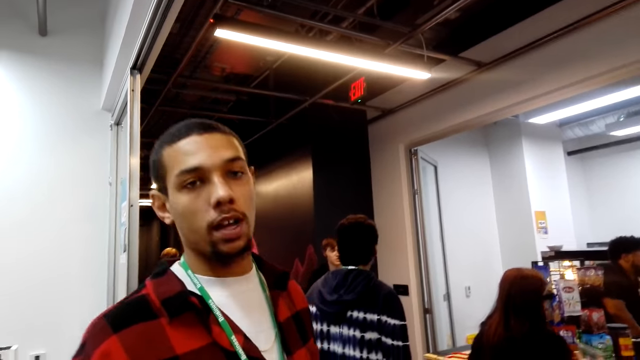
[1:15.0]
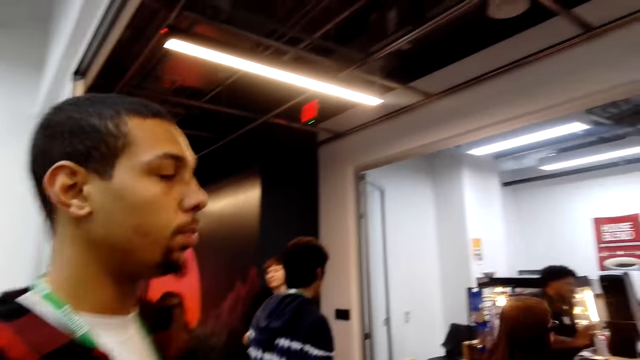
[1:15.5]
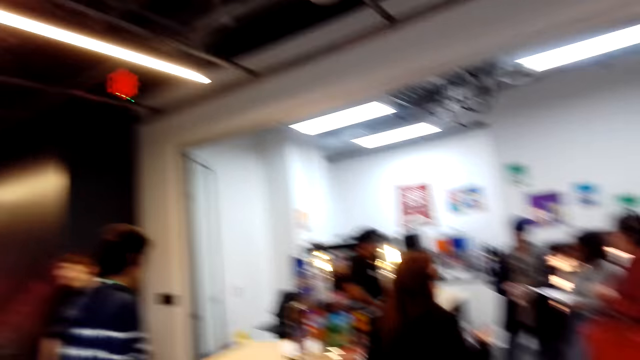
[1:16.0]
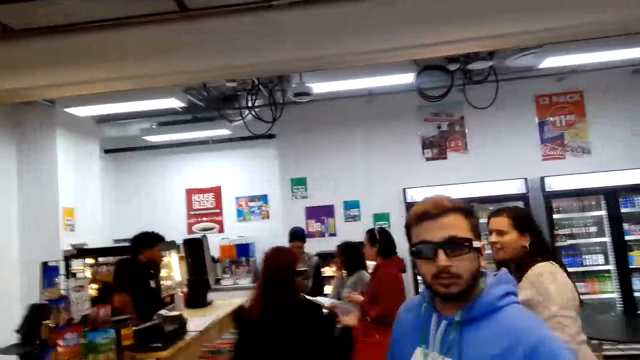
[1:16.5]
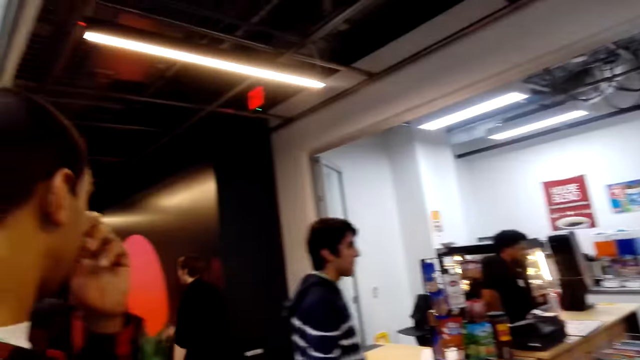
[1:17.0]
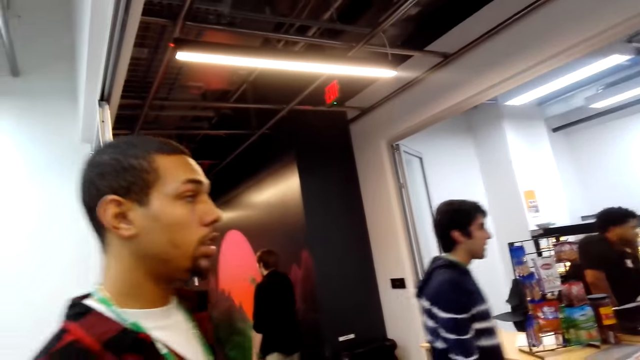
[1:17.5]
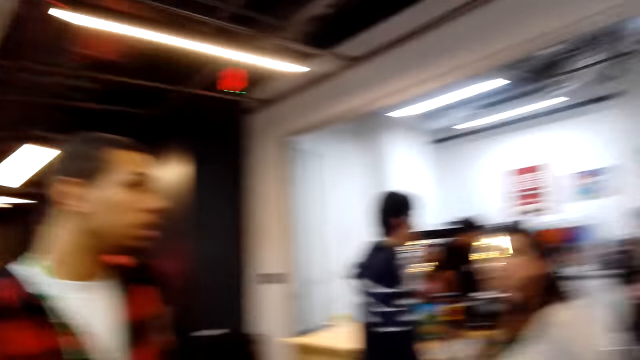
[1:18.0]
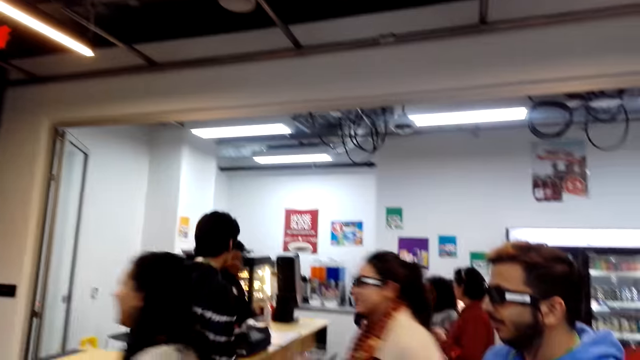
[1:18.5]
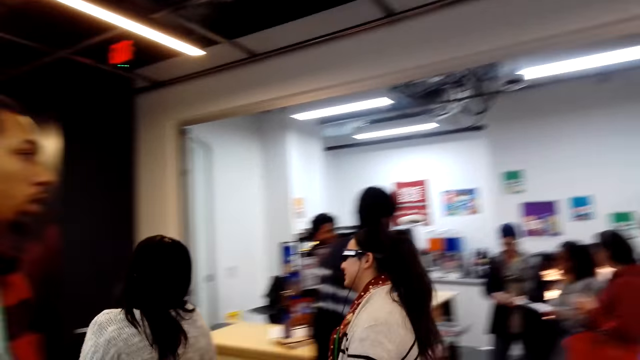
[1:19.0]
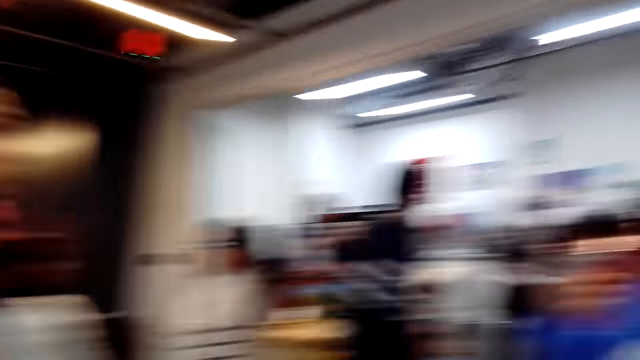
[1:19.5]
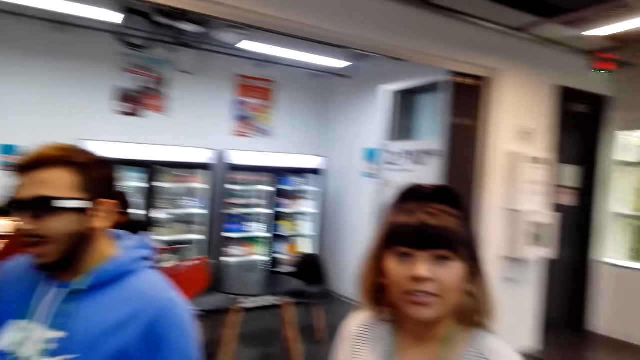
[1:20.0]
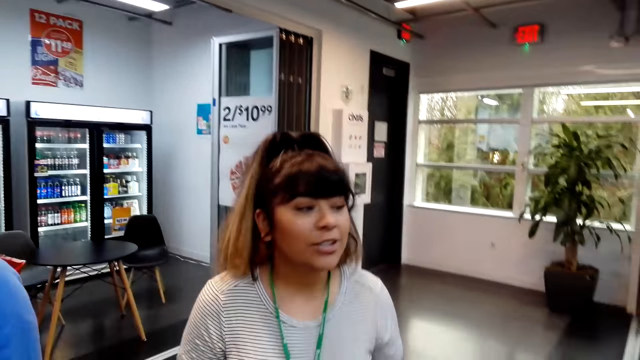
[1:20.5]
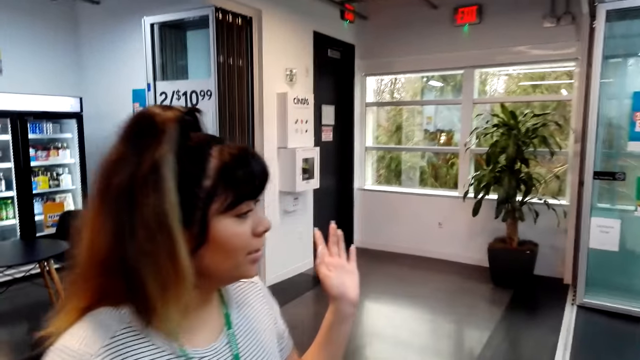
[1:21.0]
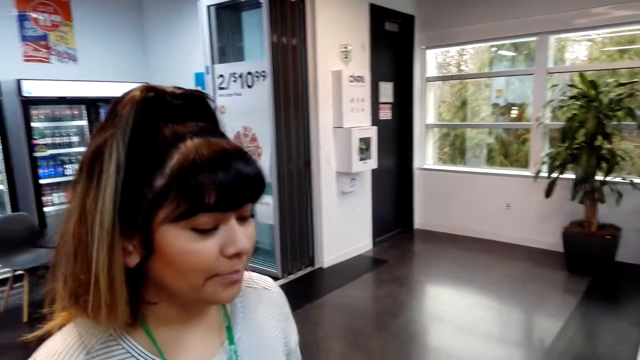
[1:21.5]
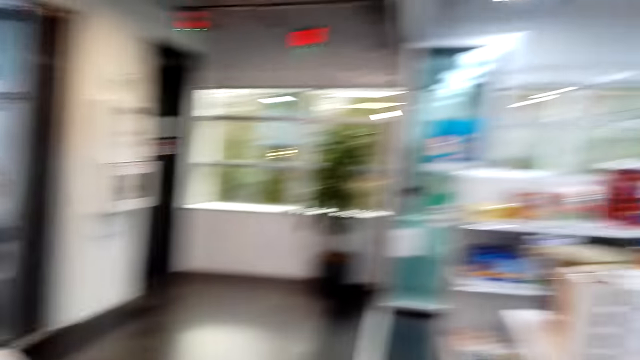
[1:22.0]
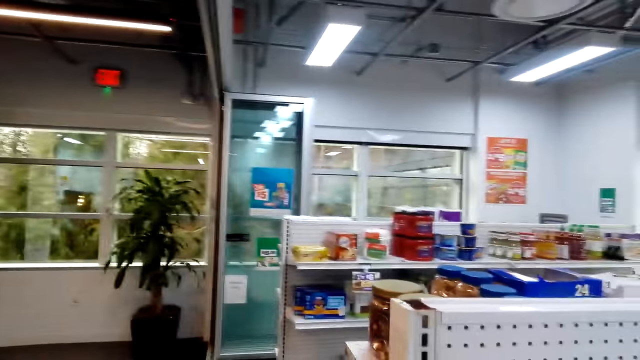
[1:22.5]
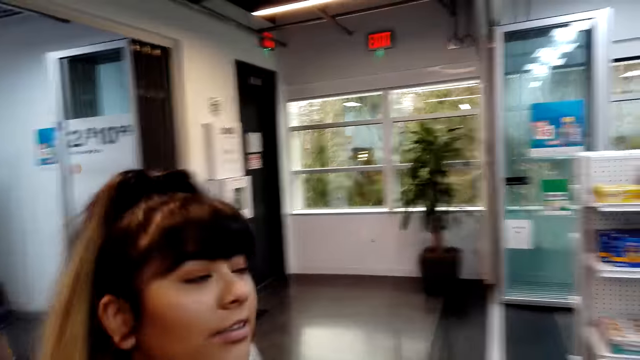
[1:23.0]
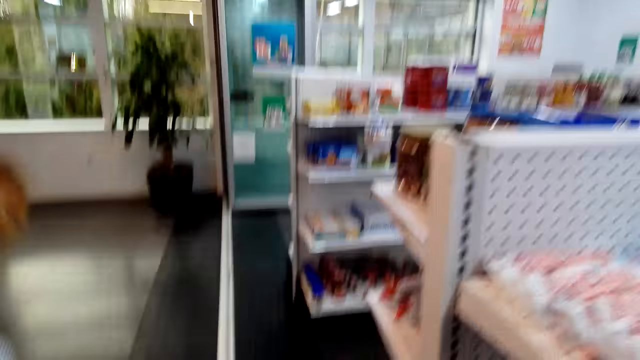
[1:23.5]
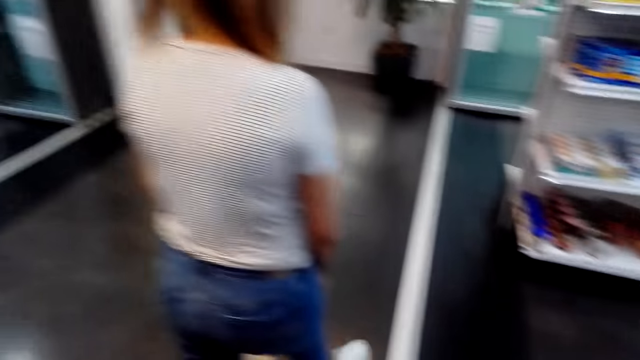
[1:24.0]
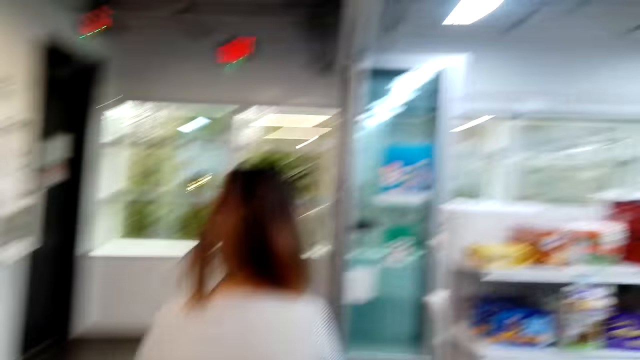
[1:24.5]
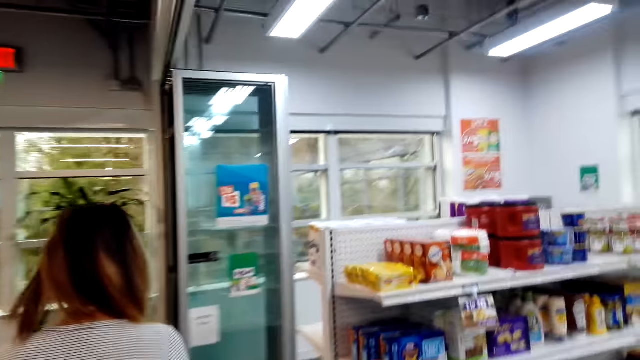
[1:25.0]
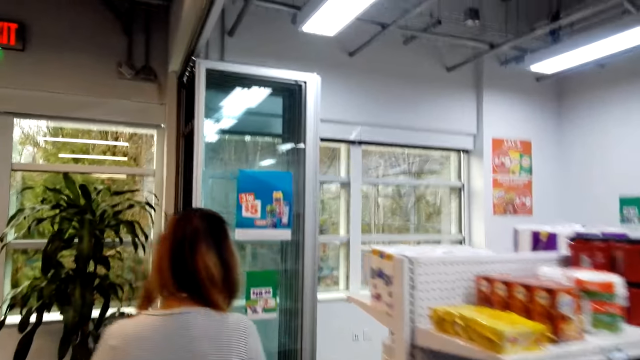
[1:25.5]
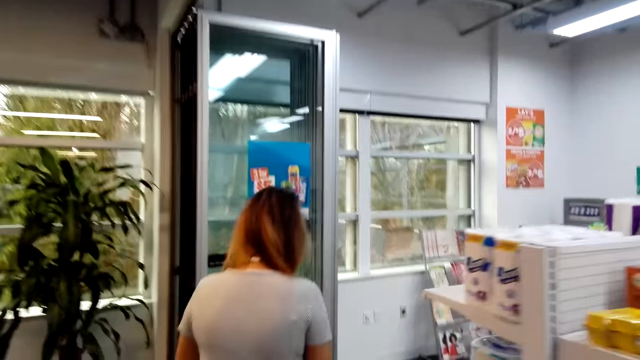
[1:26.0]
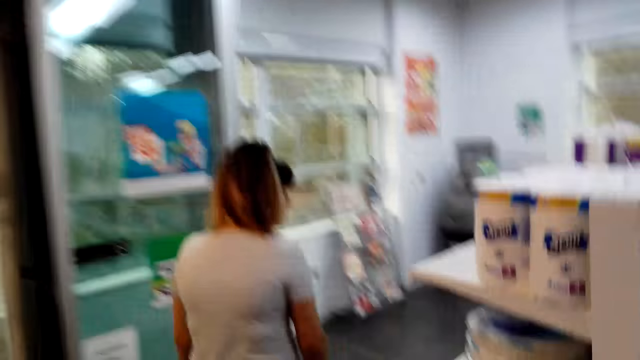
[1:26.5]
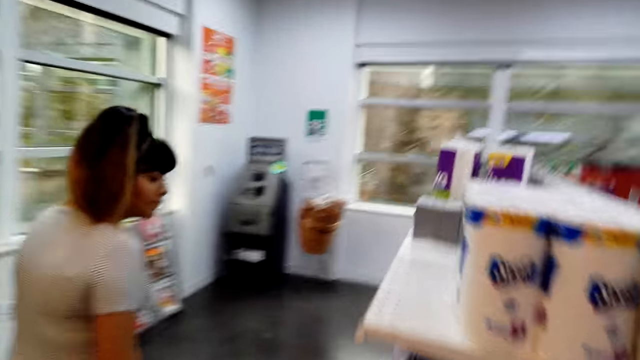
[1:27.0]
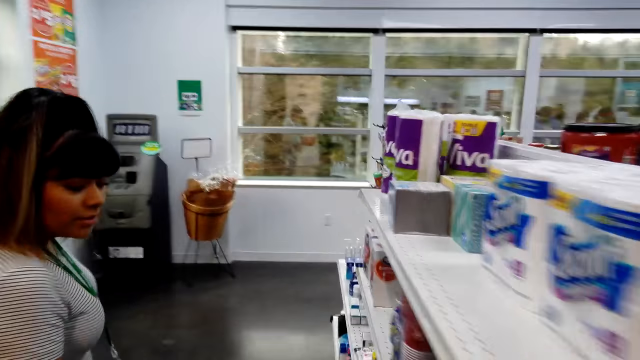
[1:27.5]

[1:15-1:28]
A person walks around. Another person walks out of the supermarket with another person. The camera wearer looks around. They receive guide from a female. Another person talks with the camera wearer and gestures. The camera wearer looks around the supermarket. That person walks around. The camera wearer moves, follows the female. They walk around.

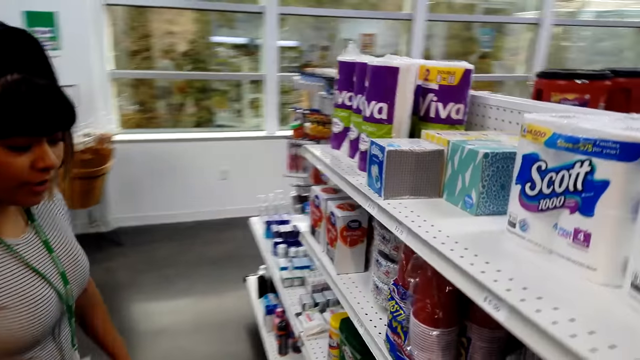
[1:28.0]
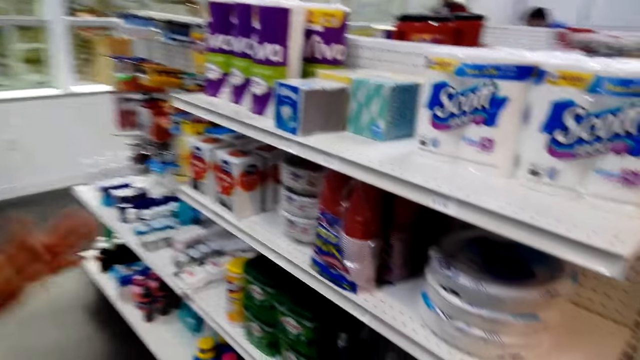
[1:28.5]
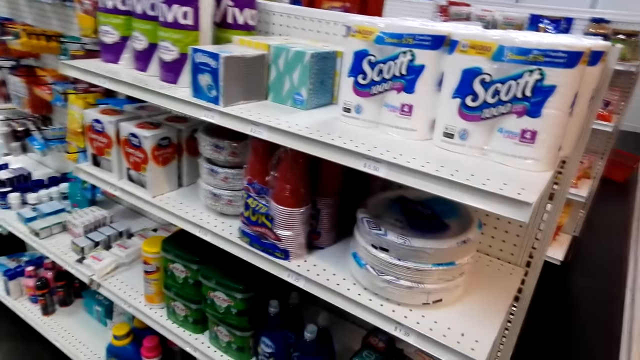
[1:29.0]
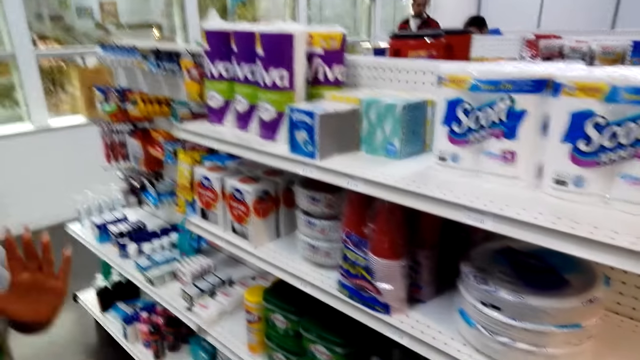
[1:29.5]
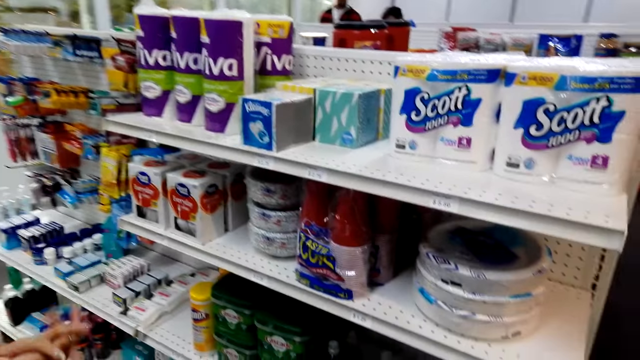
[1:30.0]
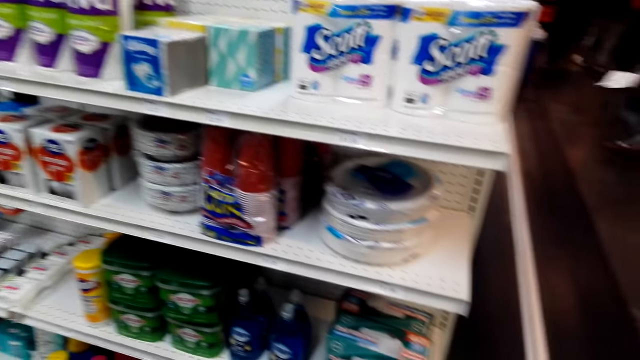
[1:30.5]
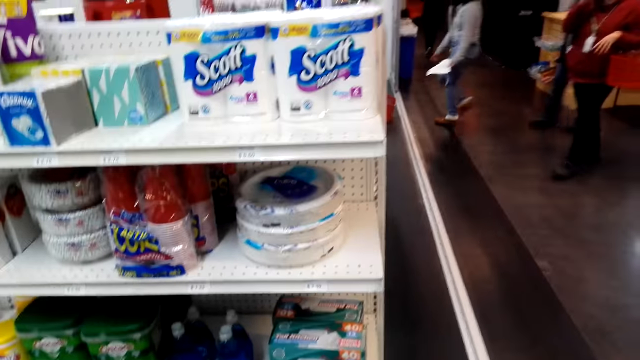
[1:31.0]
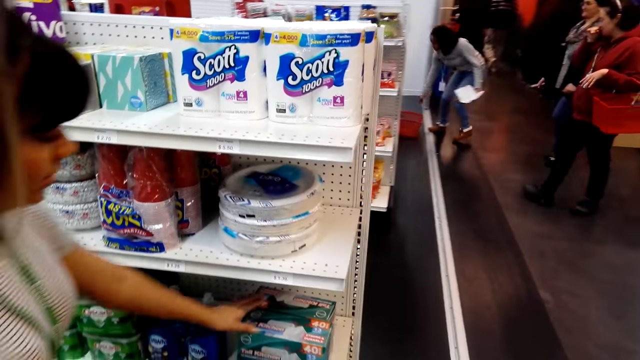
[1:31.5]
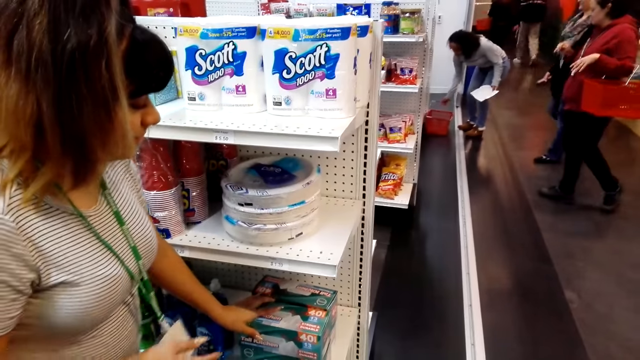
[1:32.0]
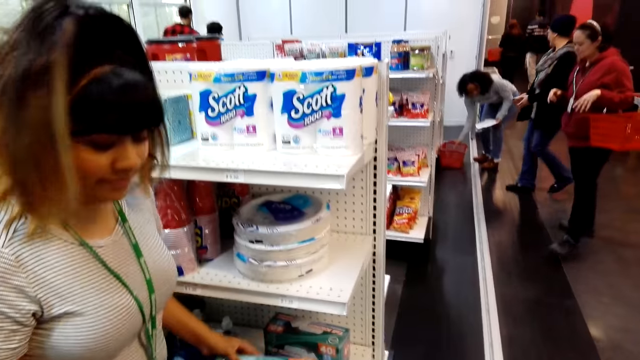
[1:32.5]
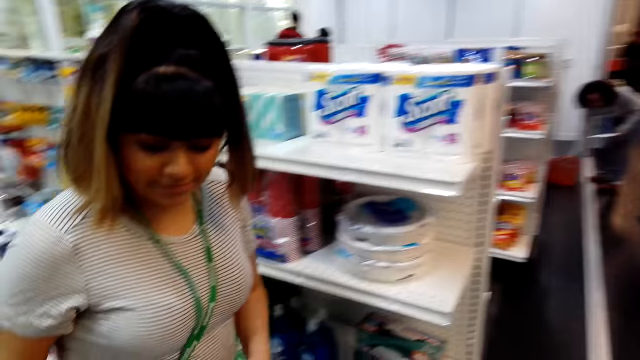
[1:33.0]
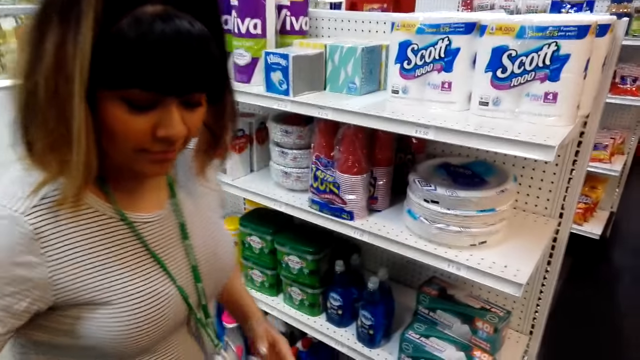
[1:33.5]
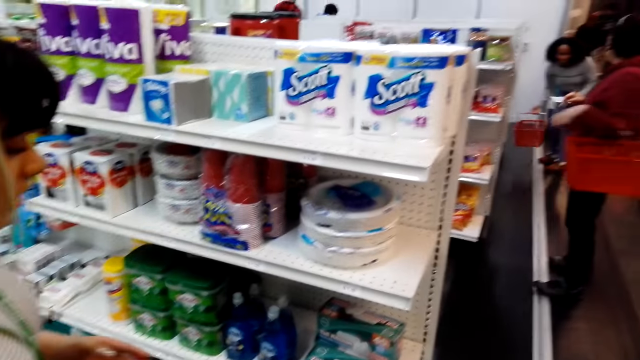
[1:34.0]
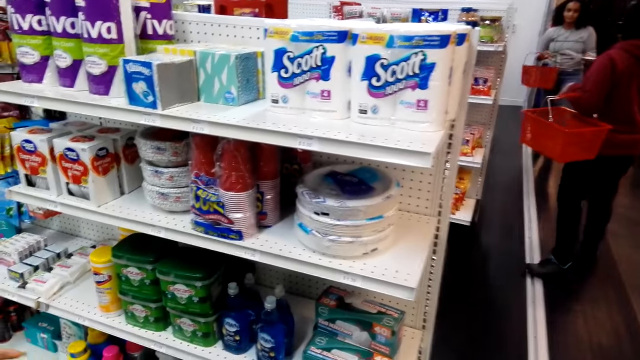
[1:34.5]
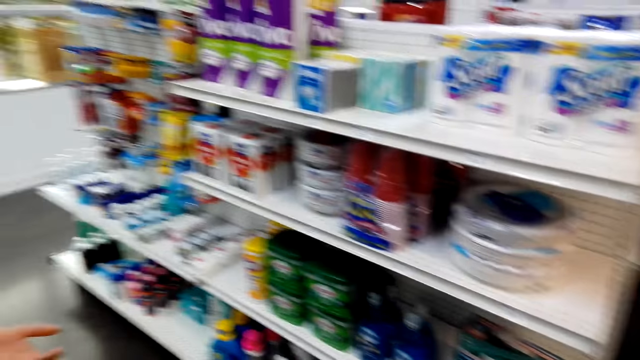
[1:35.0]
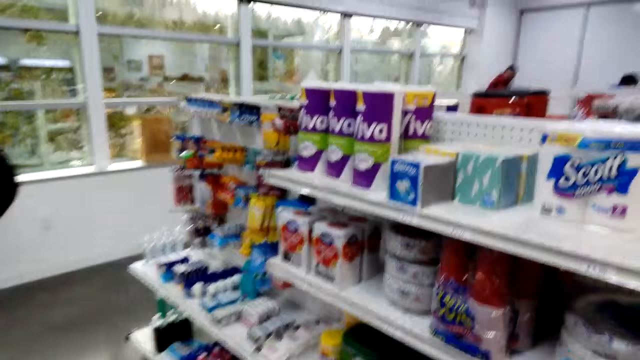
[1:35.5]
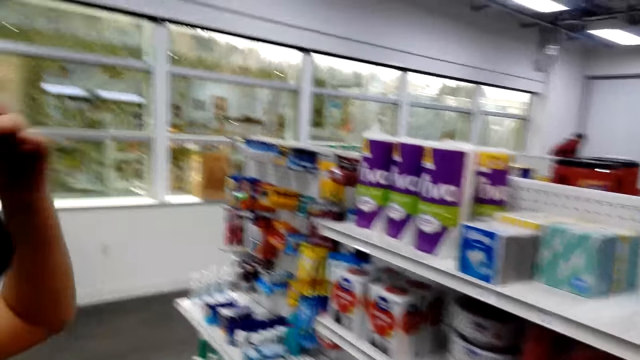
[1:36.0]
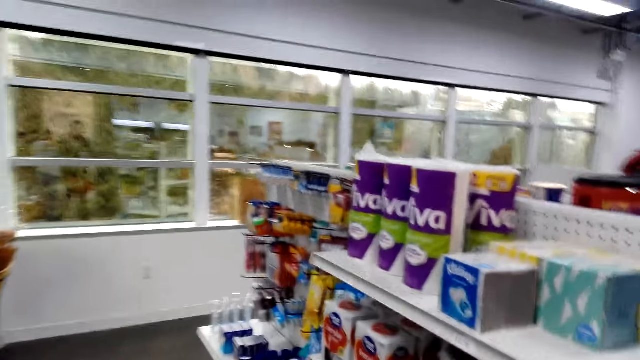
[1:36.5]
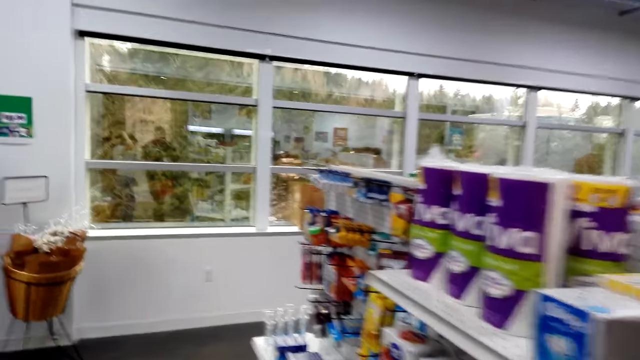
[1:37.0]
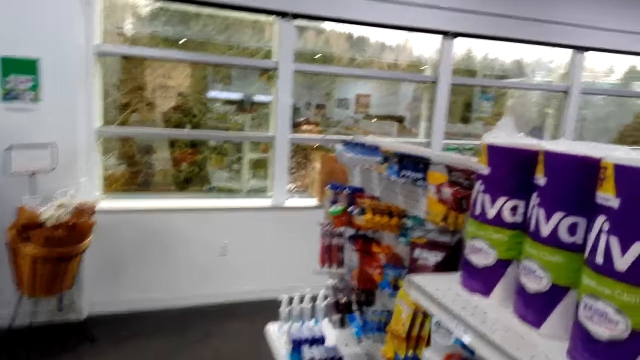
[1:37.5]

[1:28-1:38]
A person gestures. The person looks around the shelf in the supermarket with the camera wearer. They look around the items in the shelf. They look around. Three other people shop around the supermarket. One of them takes a shopping basket. The first person takes an item from the shelf, puts the item in a basket, and raises a hand.
